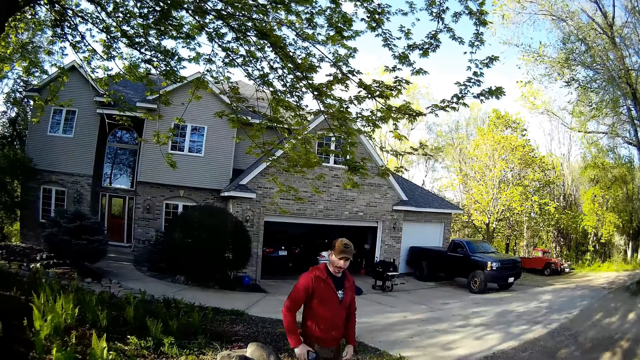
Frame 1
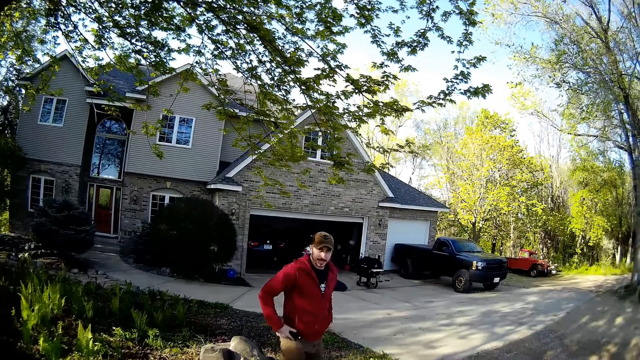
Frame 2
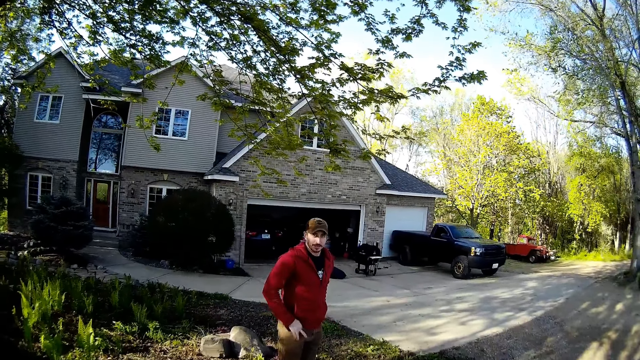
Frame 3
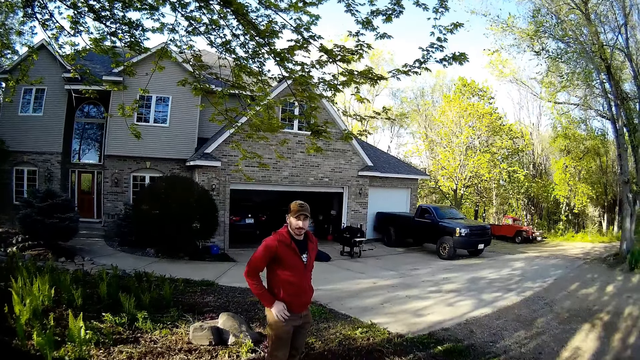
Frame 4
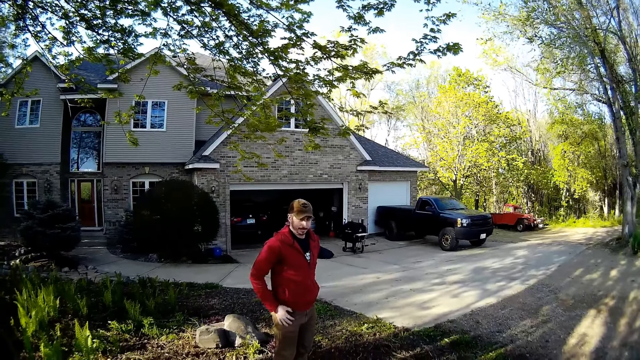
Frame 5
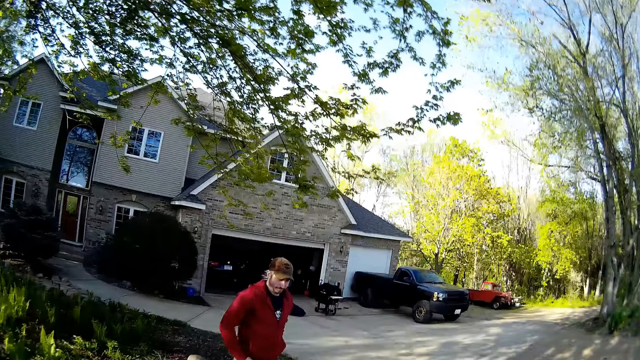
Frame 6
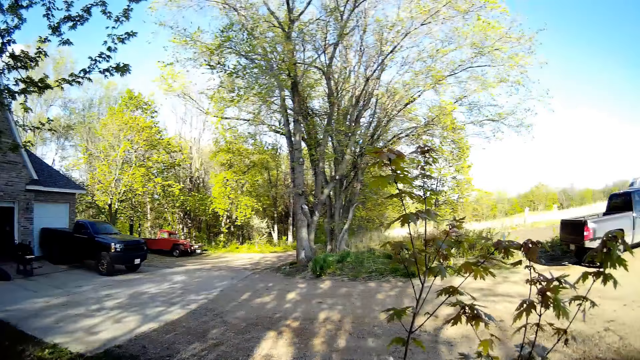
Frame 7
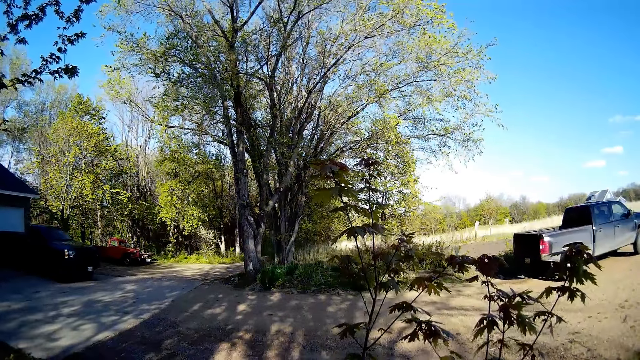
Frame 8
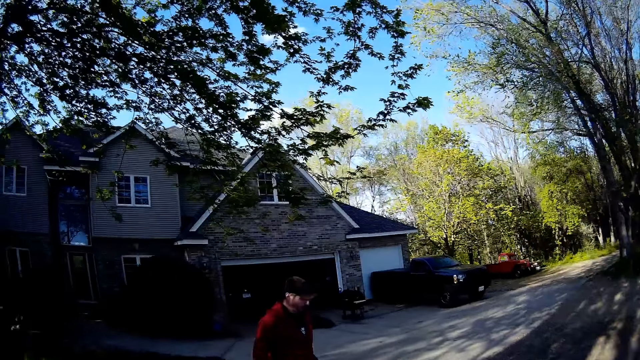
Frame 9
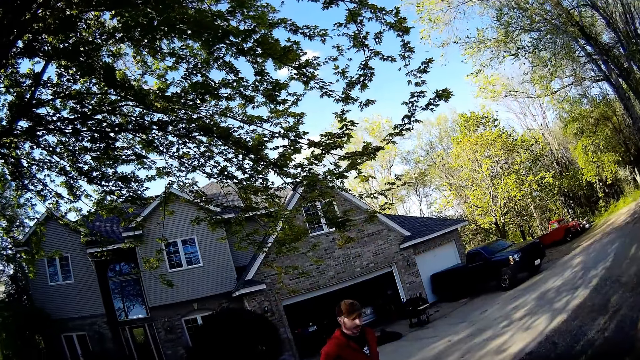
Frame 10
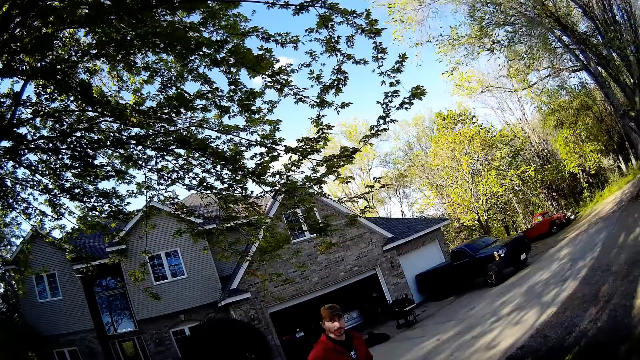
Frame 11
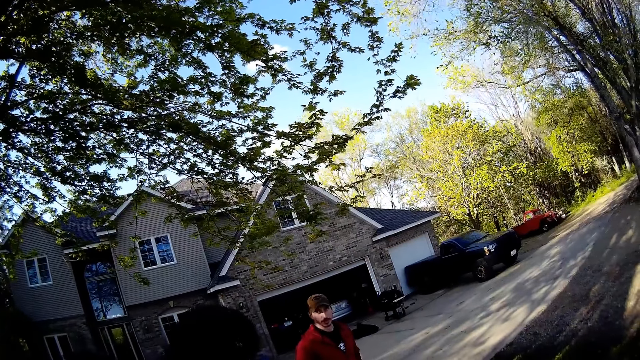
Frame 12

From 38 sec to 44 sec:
The camera wearer converses with a man.

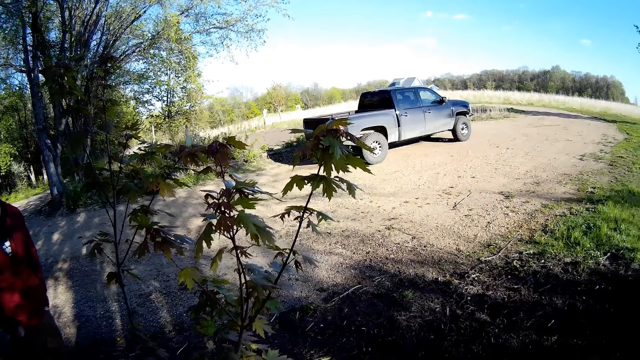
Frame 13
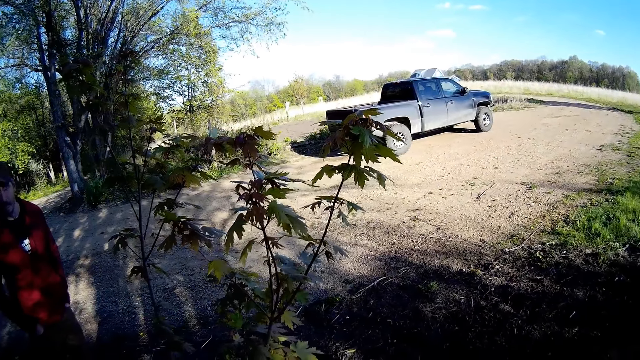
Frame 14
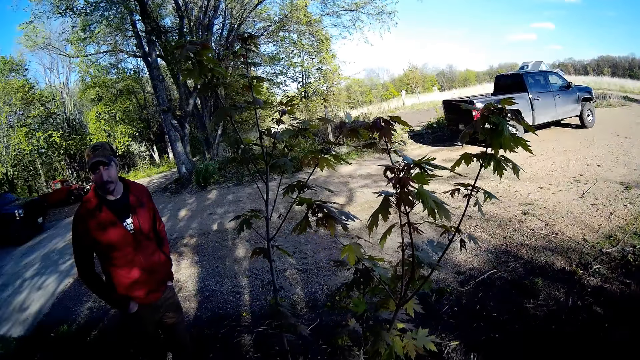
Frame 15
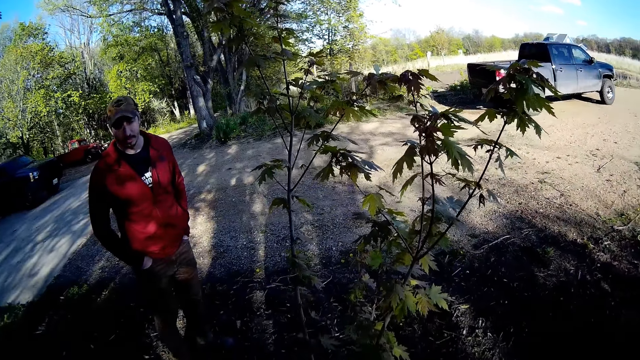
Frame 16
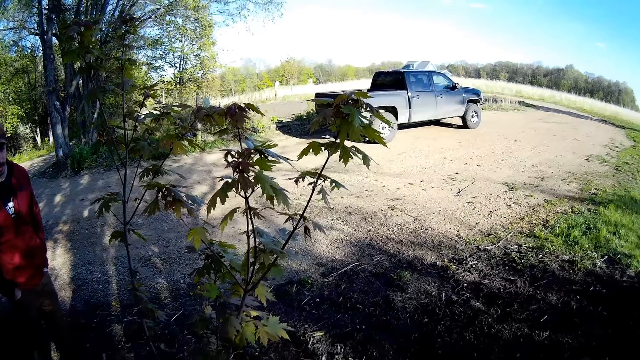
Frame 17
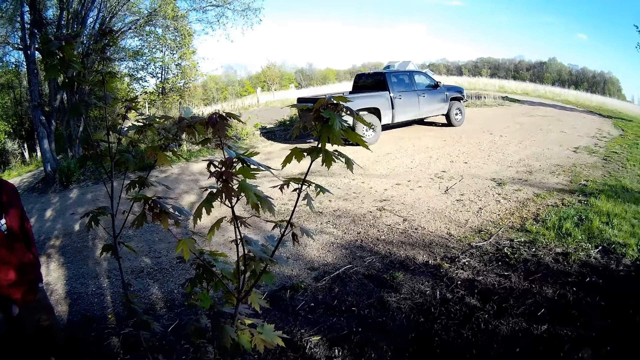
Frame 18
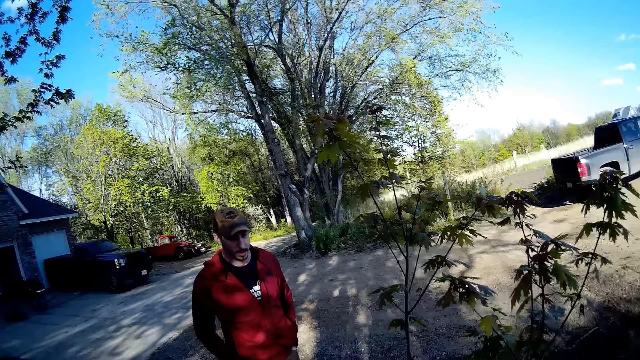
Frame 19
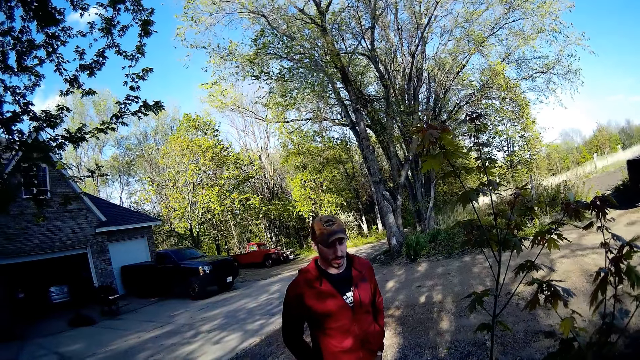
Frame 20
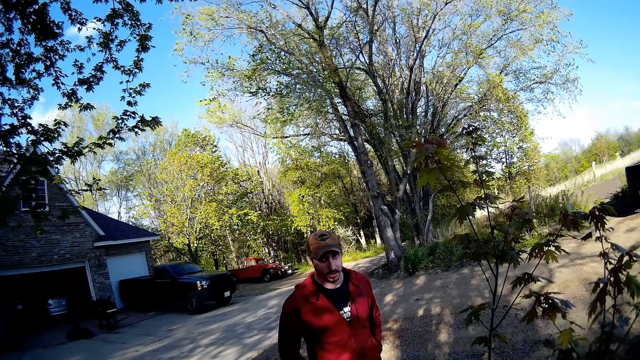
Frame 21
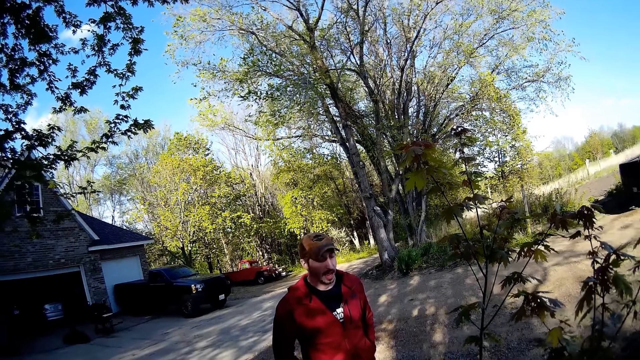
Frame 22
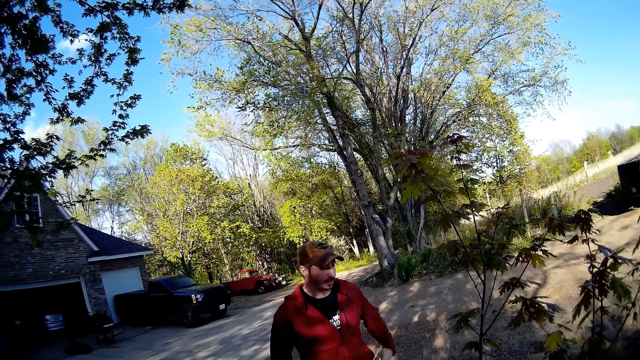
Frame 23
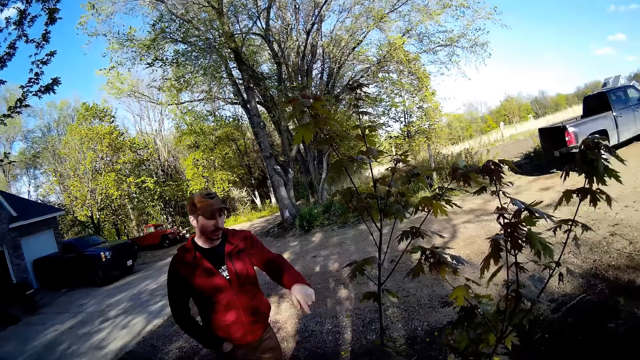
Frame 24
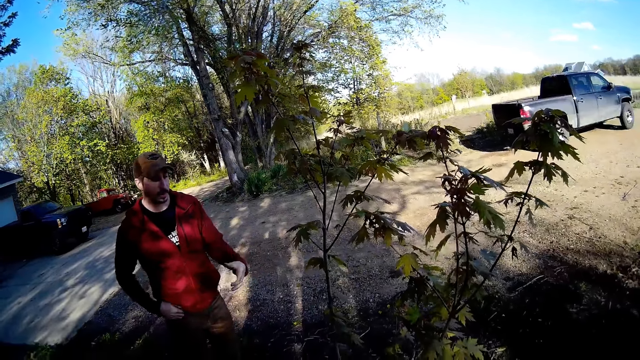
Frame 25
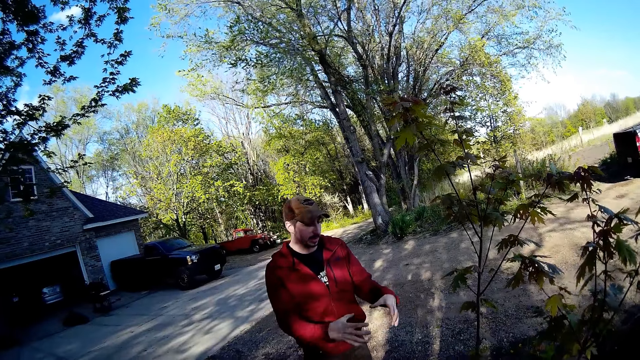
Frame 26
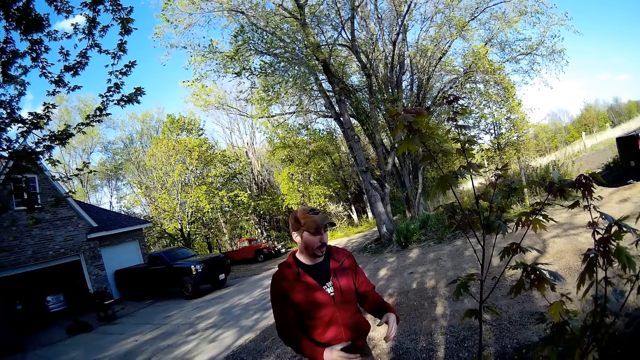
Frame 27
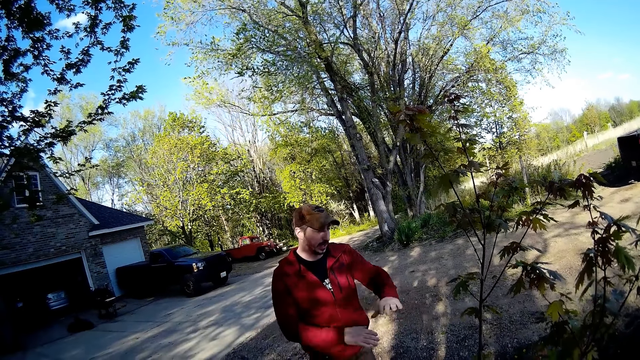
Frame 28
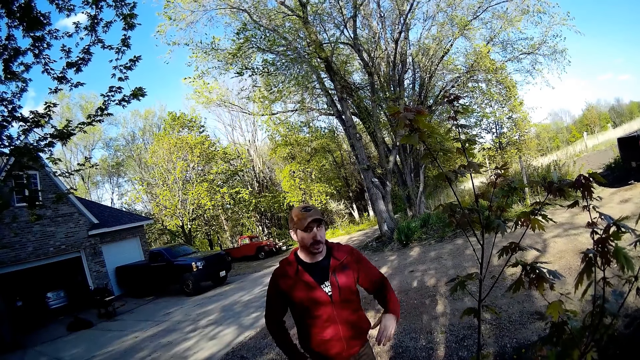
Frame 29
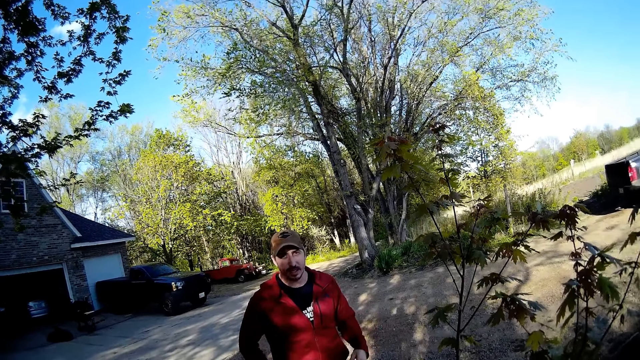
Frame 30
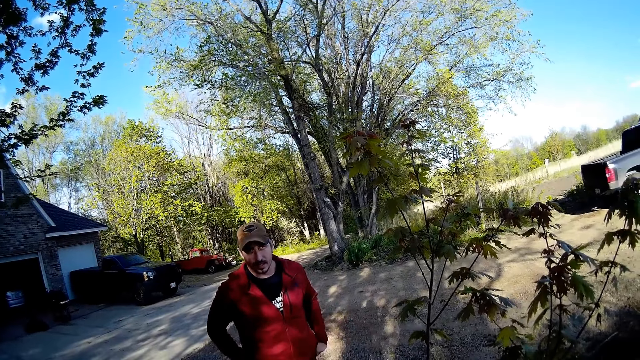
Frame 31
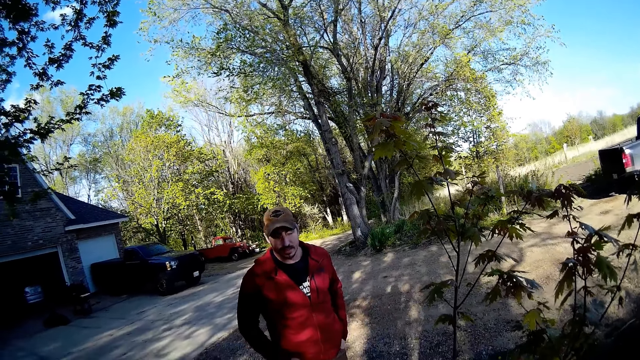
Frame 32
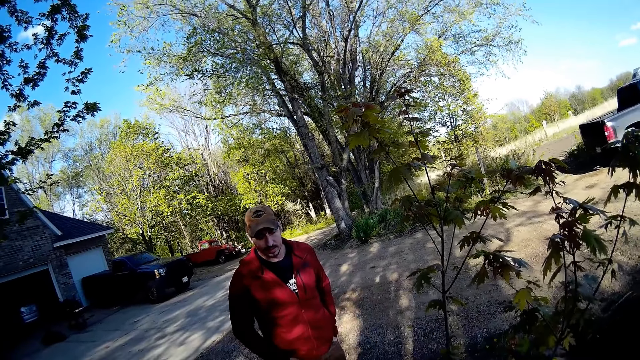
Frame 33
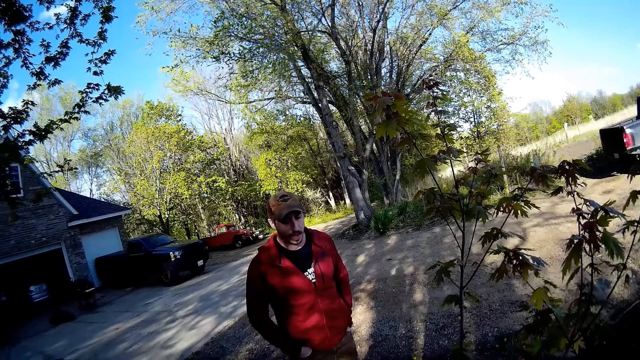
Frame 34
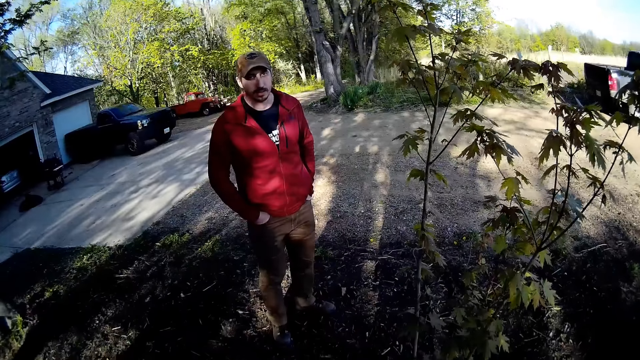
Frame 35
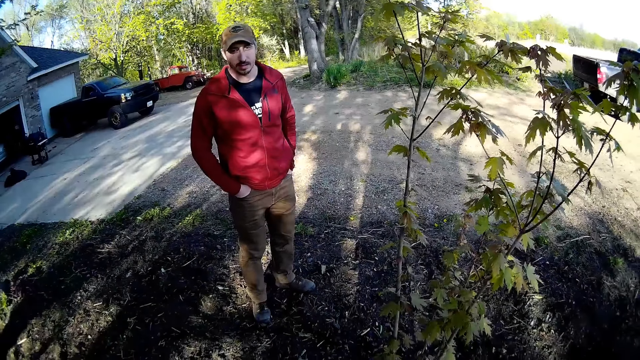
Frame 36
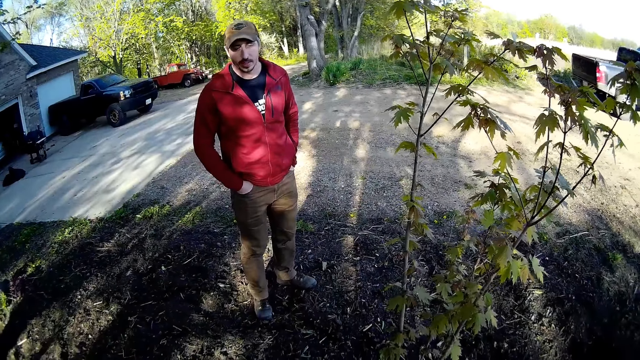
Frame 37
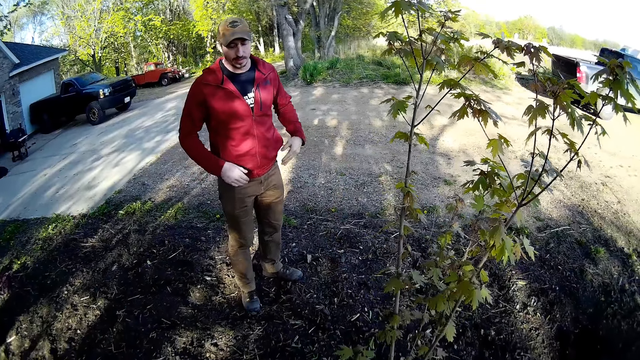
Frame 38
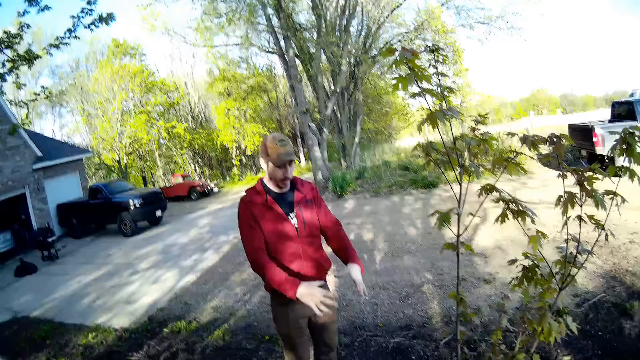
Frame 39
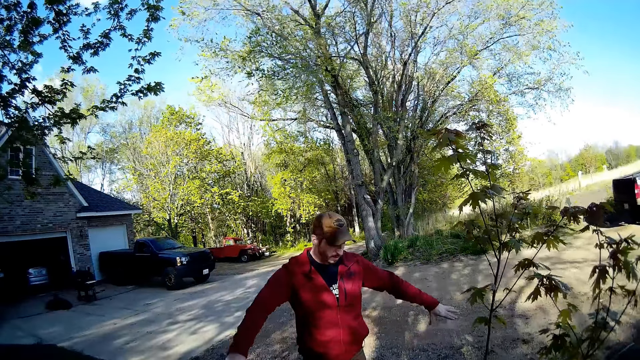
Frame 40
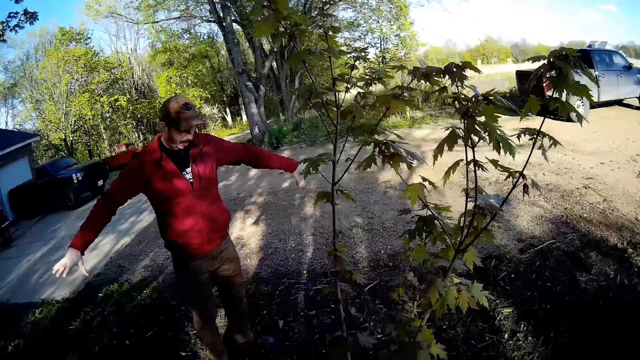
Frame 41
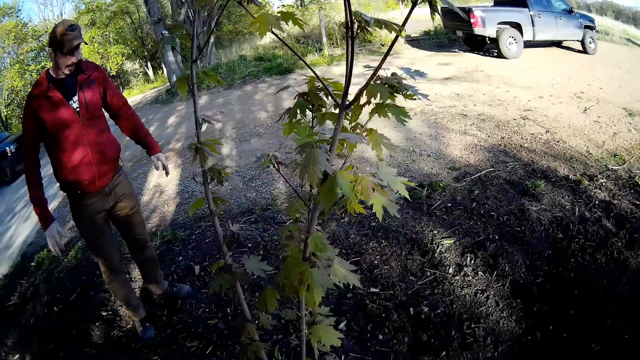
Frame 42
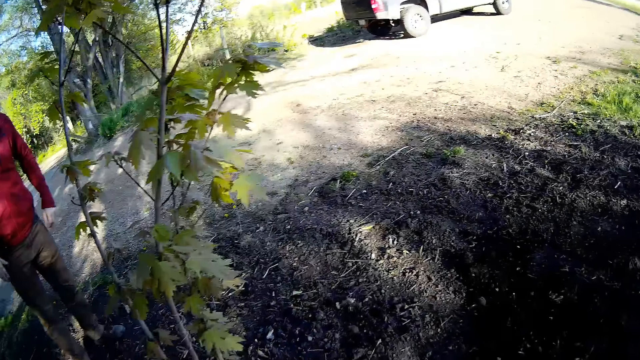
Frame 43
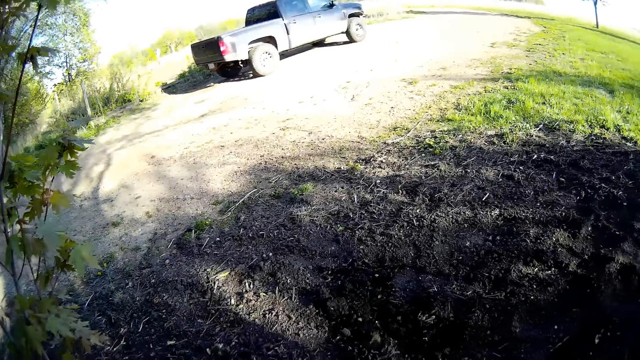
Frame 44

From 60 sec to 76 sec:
The camera wearer converses with a man.
